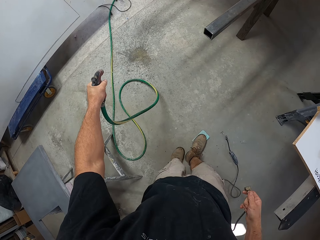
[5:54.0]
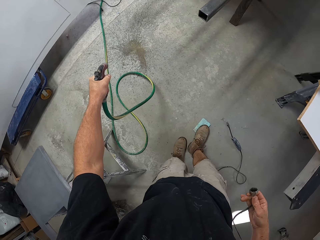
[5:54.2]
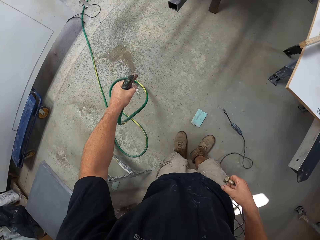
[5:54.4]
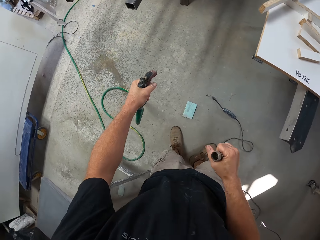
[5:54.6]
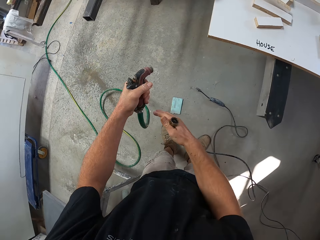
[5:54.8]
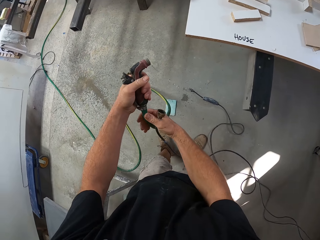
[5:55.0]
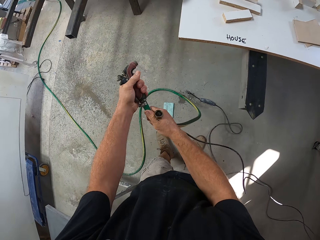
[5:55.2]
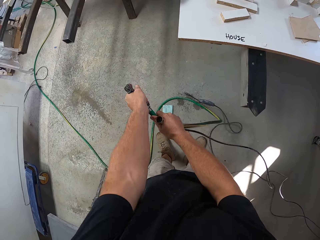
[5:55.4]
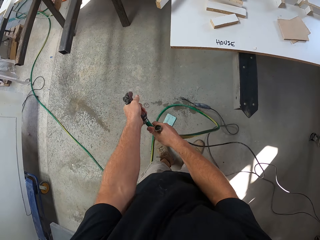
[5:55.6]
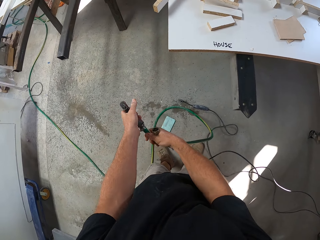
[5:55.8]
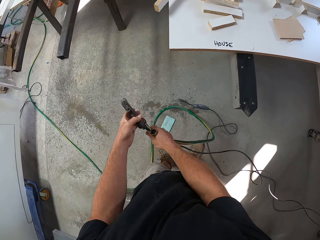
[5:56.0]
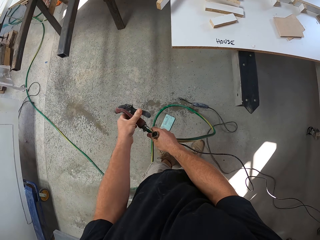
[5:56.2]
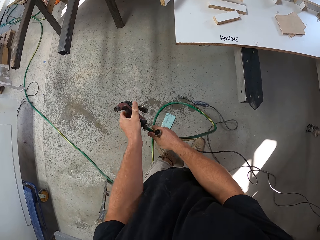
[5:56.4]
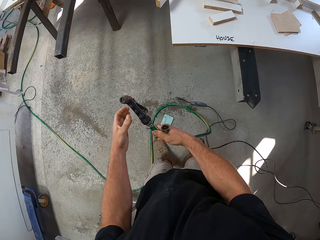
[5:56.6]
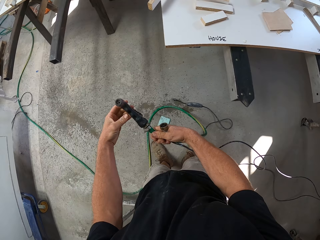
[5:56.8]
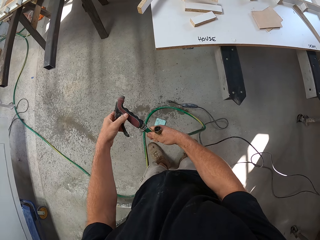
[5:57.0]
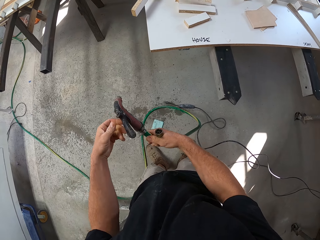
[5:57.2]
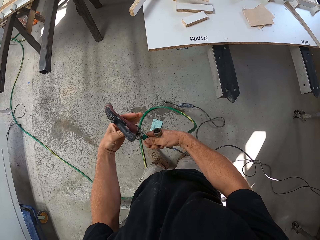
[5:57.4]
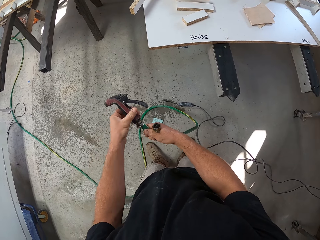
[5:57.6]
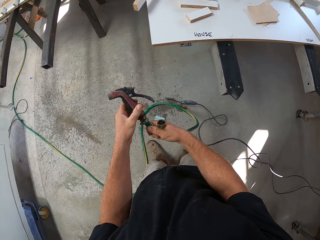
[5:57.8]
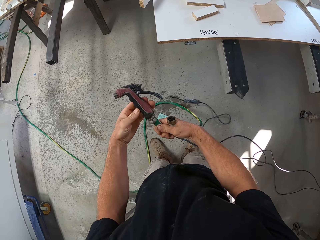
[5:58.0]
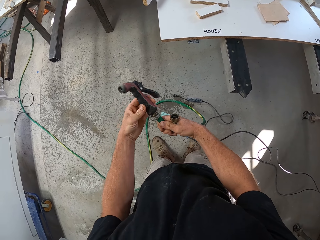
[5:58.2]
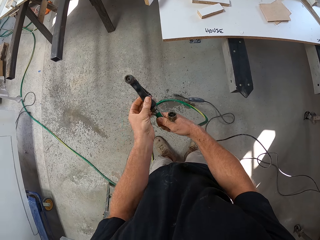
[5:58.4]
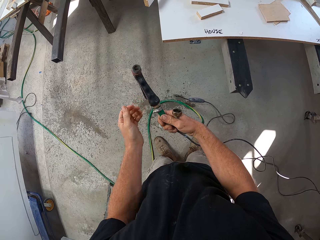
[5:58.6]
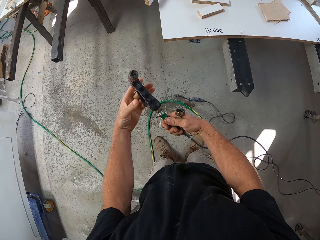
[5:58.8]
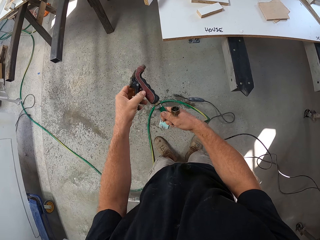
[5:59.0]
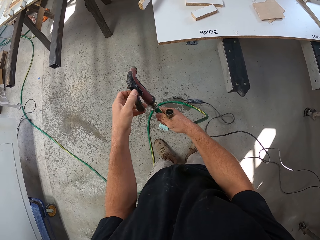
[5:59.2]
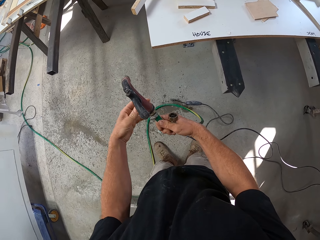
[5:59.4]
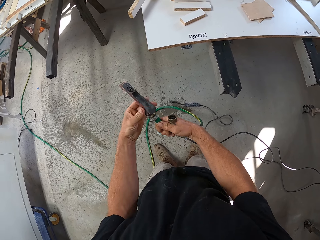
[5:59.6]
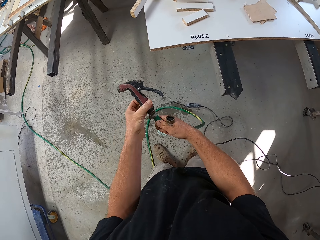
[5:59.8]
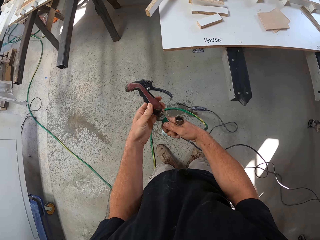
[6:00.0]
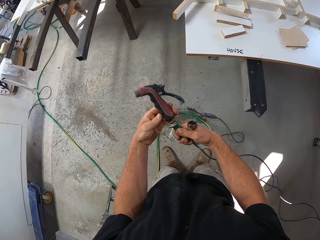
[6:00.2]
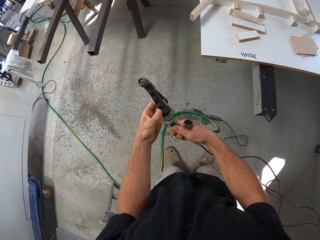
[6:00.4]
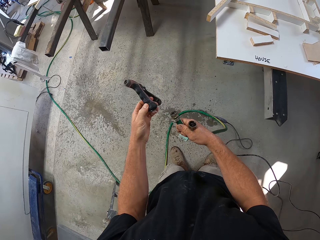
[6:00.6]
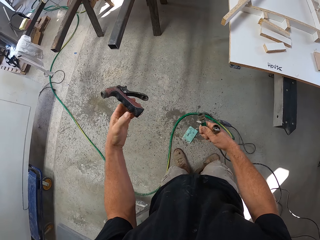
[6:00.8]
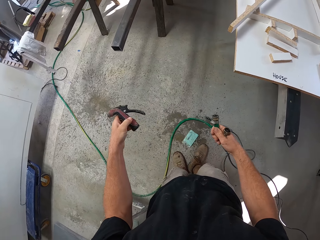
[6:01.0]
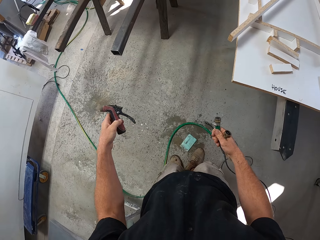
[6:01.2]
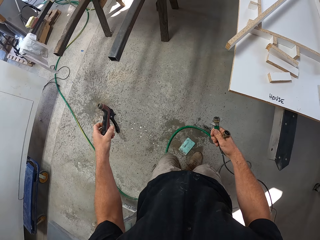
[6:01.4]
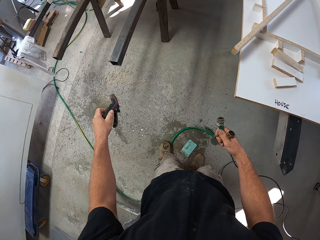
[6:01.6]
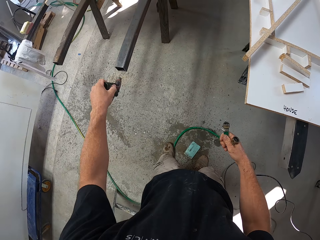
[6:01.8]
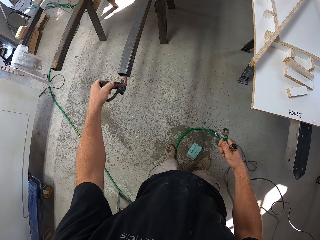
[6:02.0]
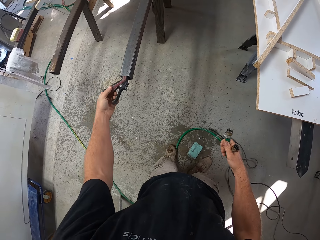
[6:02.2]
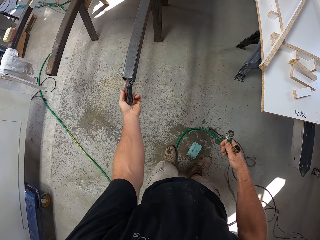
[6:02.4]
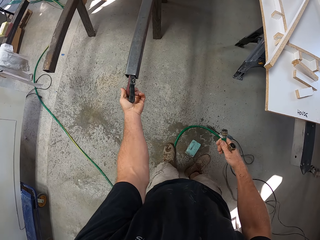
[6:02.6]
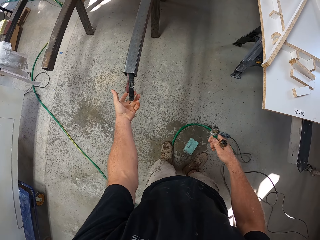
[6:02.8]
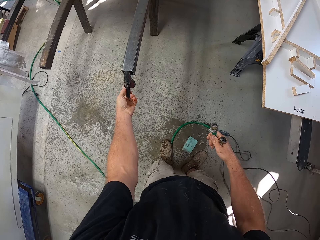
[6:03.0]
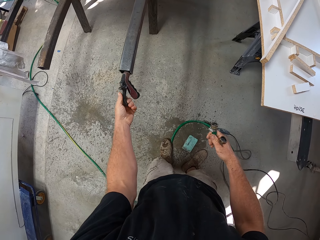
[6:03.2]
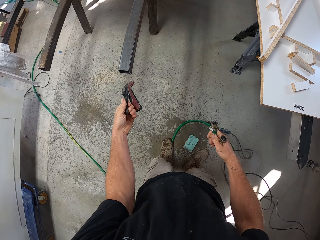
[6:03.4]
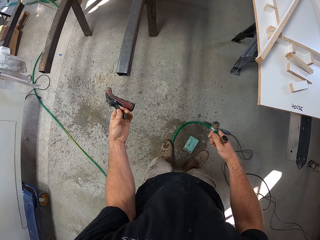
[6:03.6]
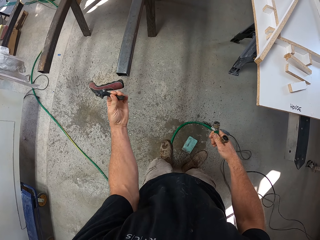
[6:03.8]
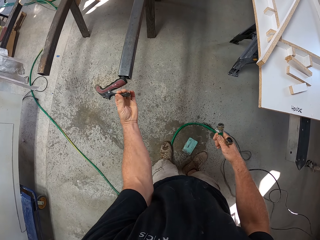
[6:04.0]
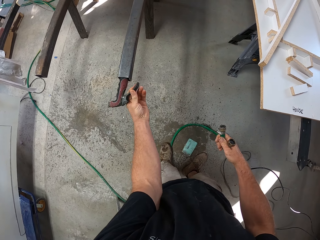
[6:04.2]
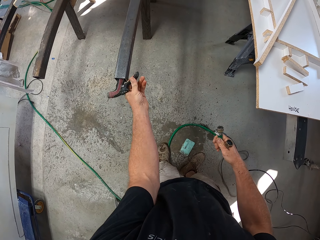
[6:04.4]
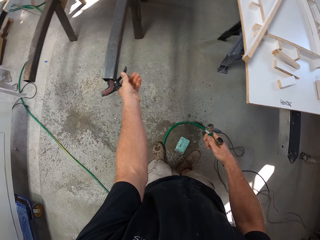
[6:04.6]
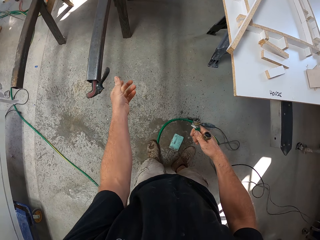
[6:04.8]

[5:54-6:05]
The camera wearer sprays water from the water hose. They turn the trigger gun of the water hose. They remove the hose pipe spray gun from the hose pipe. They remove the trigger gun of the water hose. They put the hose pipe spray gun on the metal rod.

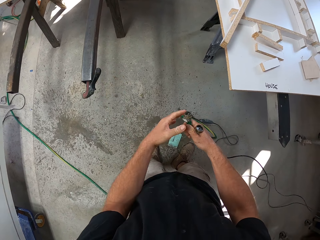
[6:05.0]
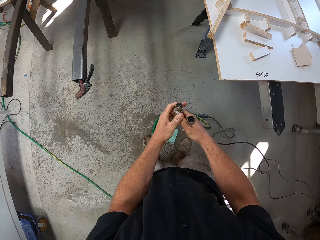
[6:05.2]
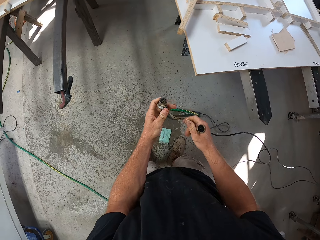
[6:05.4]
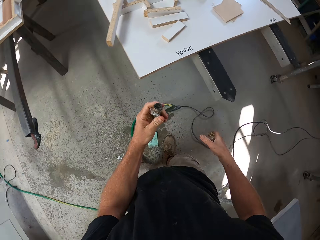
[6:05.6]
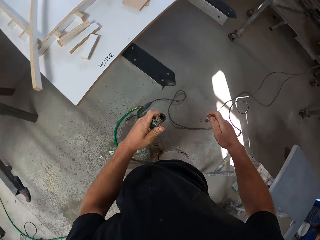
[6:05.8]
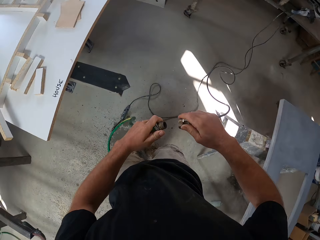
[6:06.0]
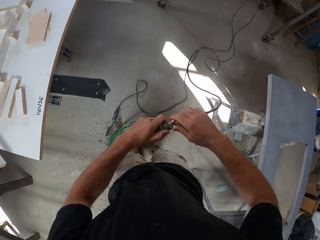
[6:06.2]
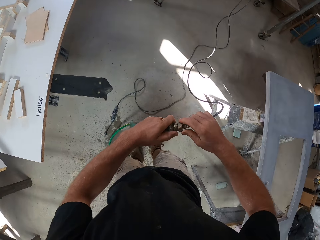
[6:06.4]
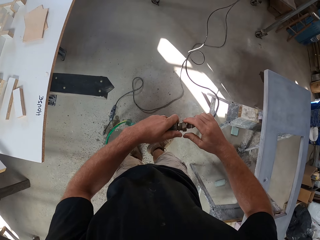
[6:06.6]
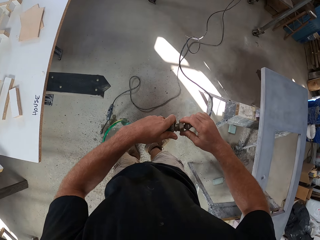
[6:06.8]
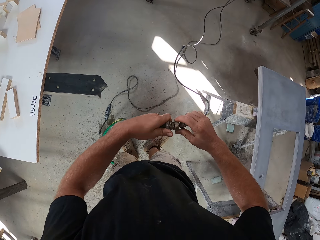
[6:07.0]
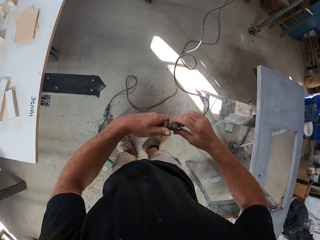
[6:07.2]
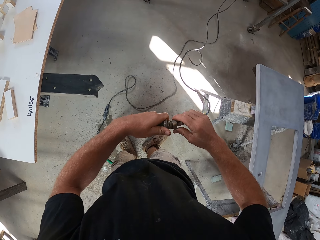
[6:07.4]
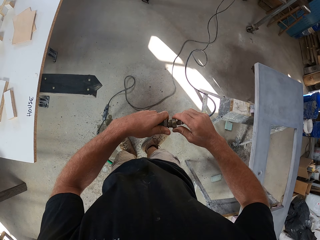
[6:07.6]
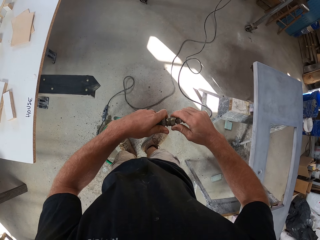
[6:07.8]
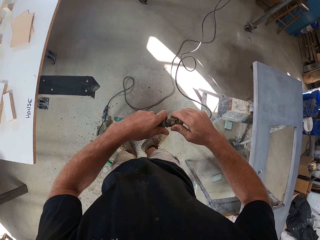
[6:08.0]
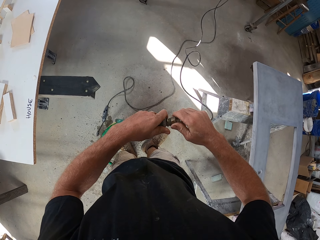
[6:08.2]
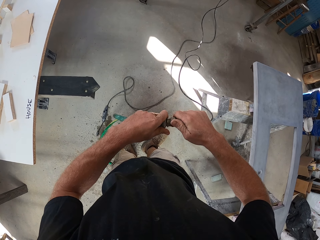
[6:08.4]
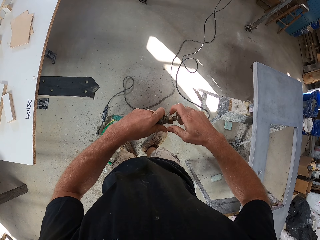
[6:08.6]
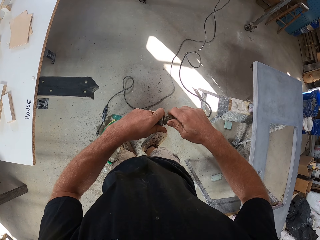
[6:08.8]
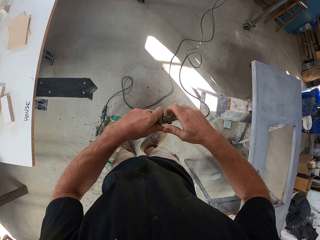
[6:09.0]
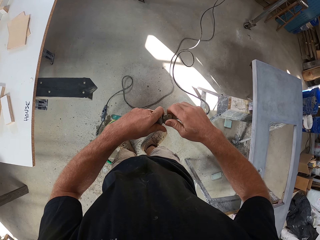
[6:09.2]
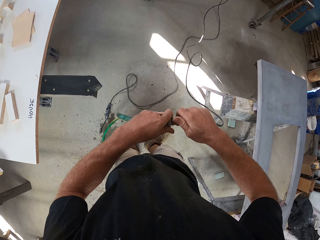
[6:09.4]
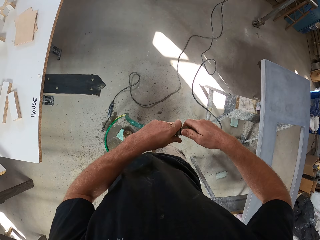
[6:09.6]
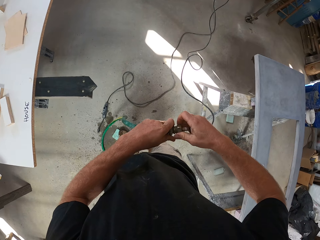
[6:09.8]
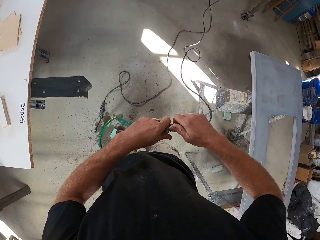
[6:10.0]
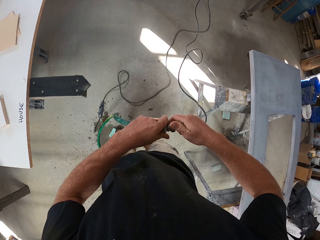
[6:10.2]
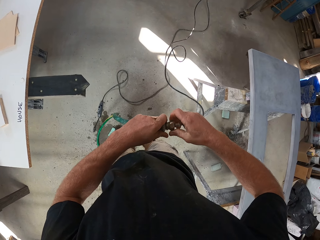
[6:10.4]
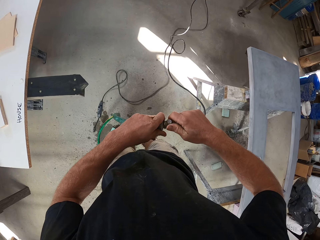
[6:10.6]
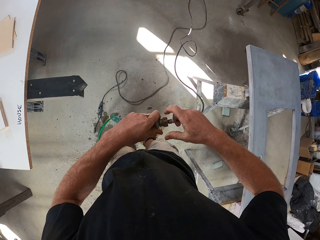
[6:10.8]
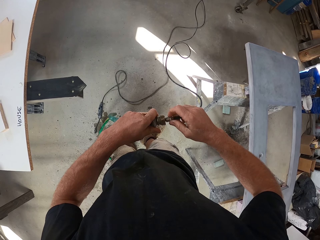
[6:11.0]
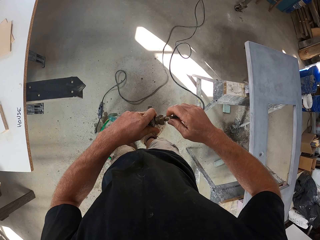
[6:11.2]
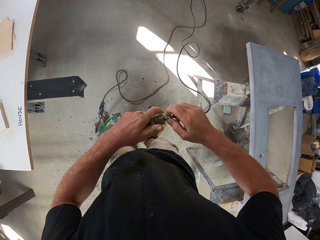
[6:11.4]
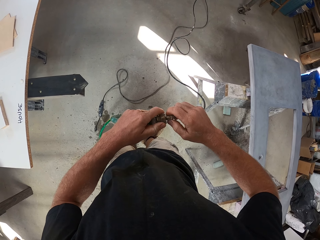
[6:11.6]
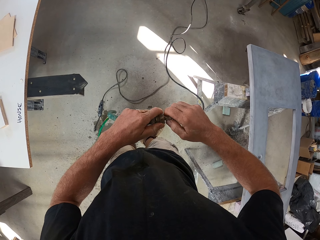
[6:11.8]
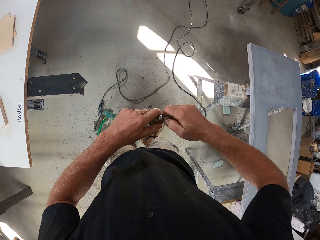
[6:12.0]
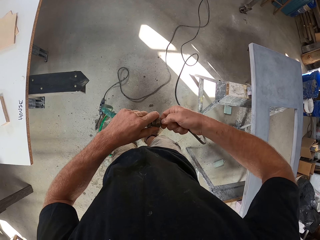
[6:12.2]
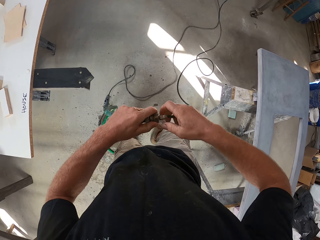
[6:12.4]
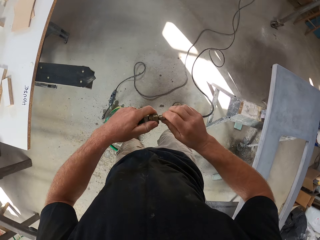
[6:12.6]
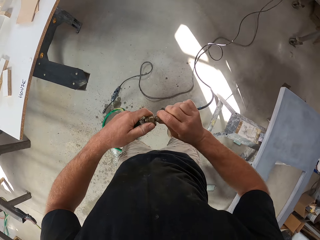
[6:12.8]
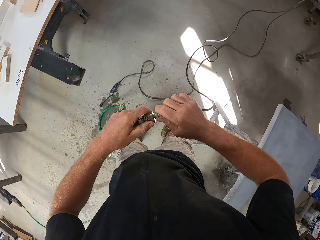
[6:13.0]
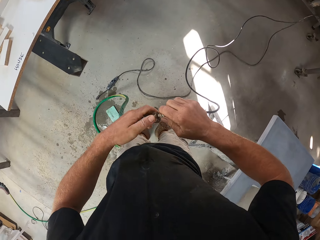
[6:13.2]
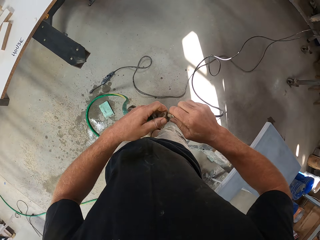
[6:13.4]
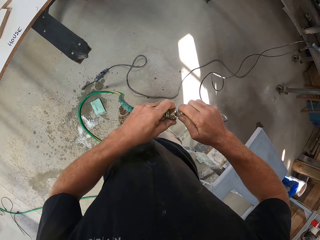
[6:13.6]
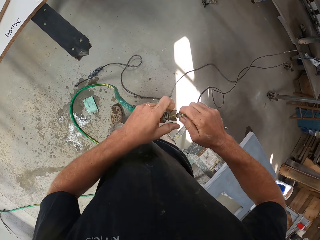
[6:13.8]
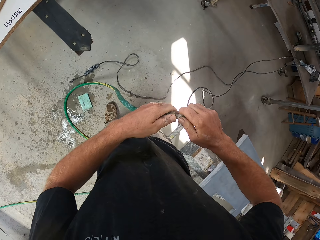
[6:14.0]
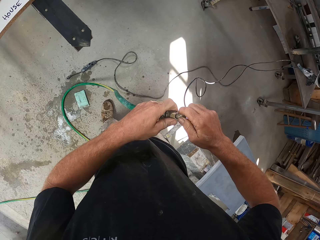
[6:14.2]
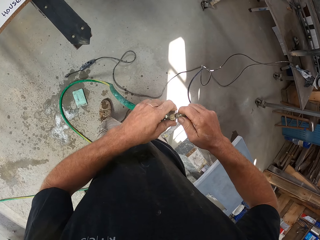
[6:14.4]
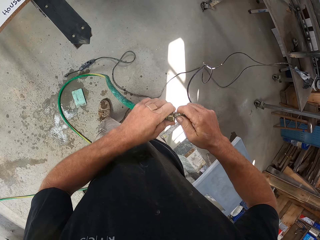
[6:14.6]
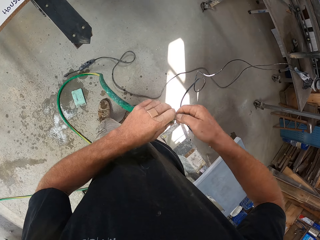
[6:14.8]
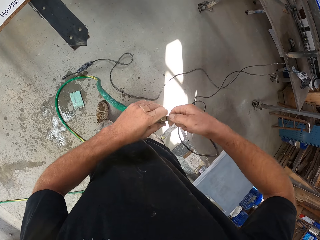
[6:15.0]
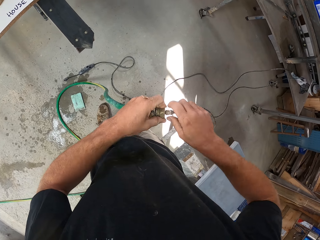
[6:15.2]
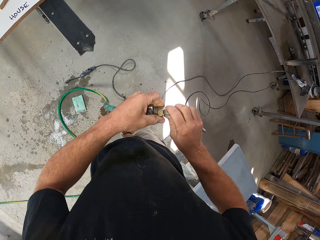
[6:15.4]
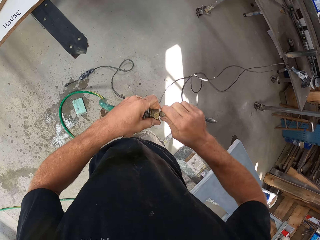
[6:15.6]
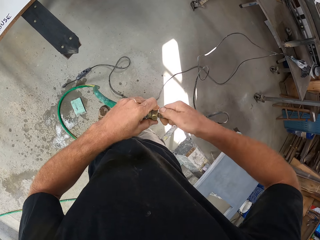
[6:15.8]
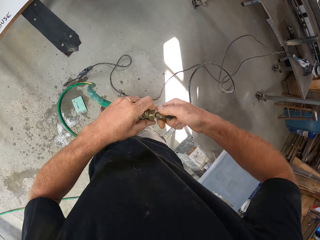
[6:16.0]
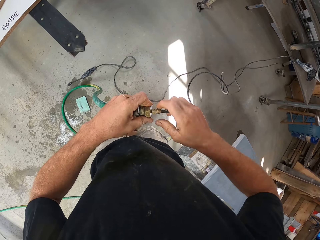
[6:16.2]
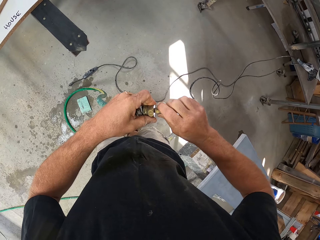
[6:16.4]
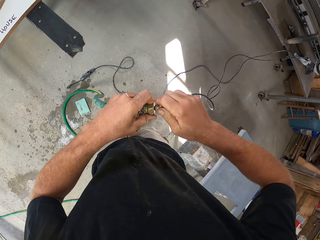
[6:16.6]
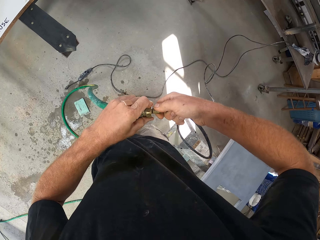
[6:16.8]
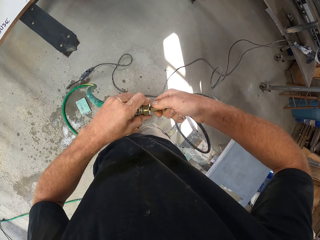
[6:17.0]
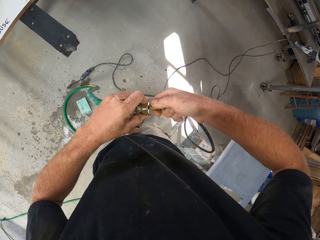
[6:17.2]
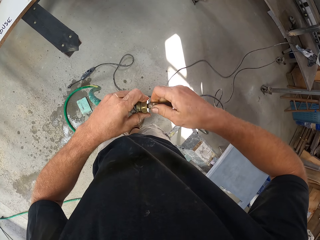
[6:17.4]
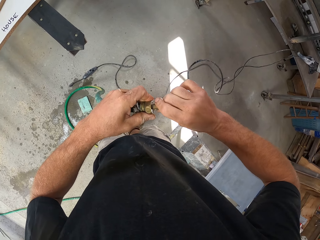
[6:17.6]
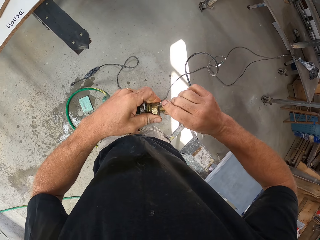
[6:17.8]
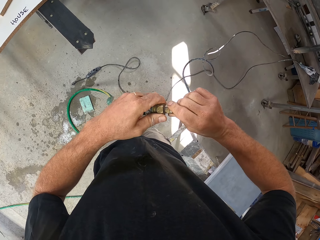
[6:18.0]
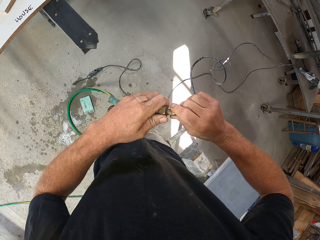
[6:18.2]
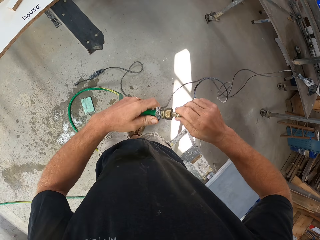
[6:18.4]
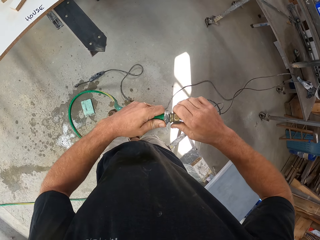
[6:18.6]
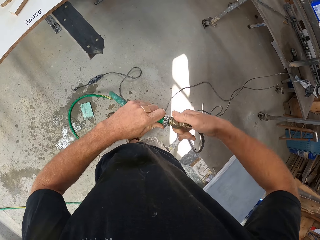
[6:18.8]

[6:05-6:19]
The camera wearer joins the water hose to the cable of the sanding machine.
